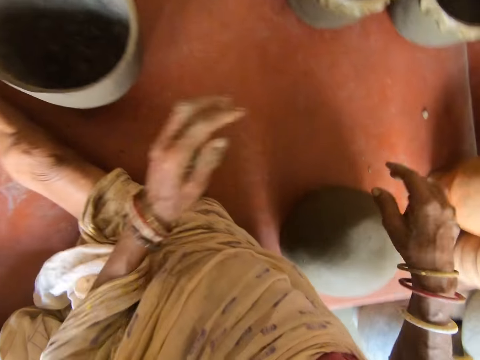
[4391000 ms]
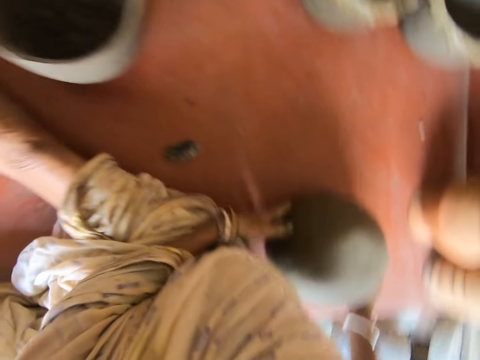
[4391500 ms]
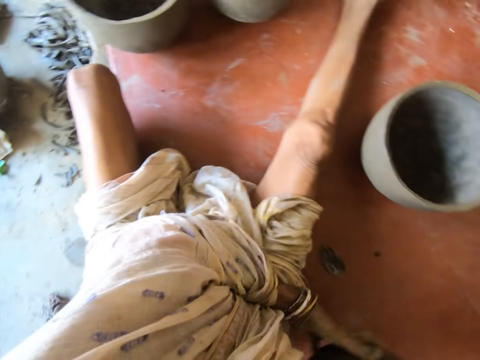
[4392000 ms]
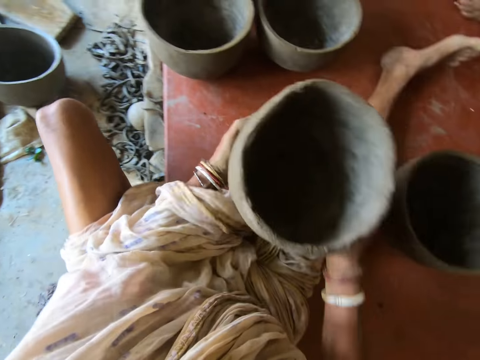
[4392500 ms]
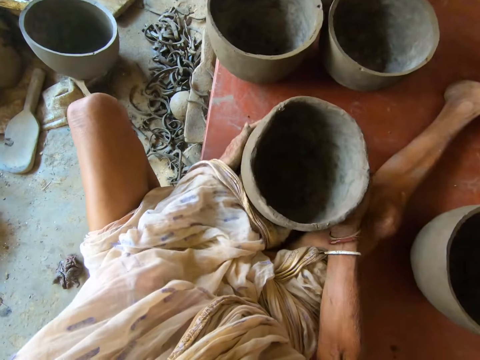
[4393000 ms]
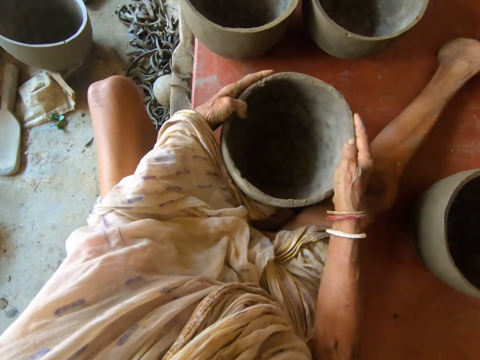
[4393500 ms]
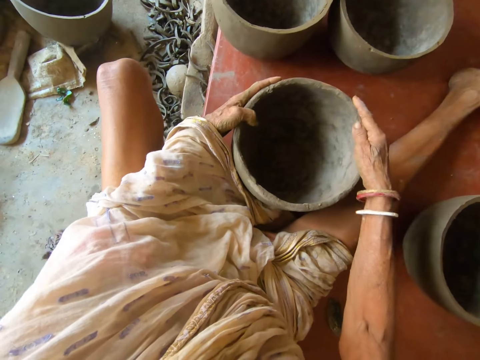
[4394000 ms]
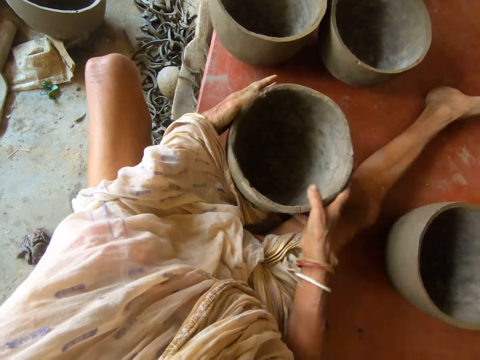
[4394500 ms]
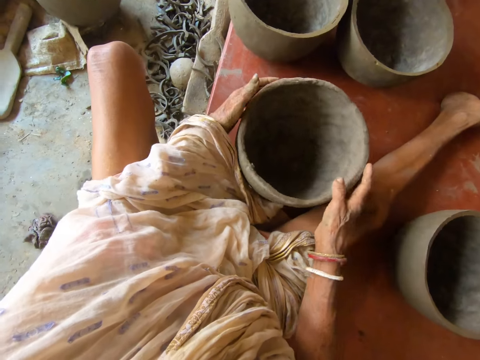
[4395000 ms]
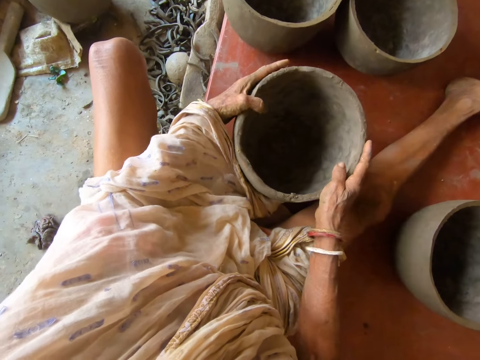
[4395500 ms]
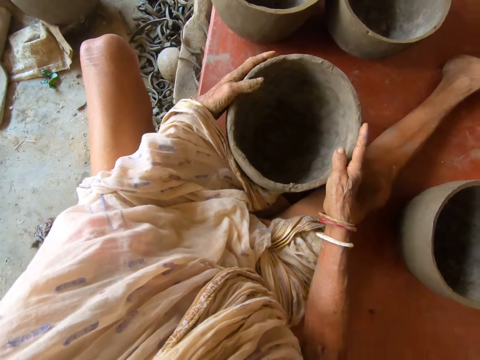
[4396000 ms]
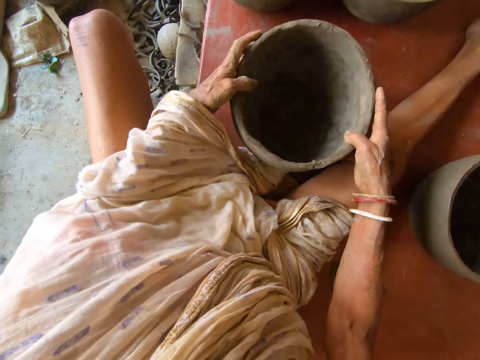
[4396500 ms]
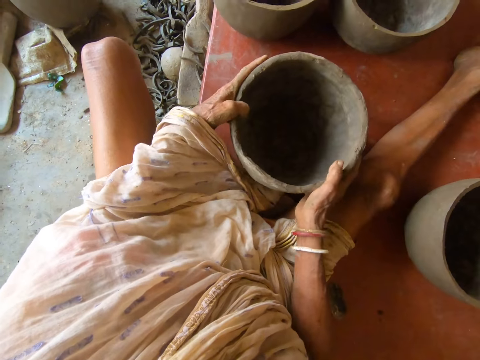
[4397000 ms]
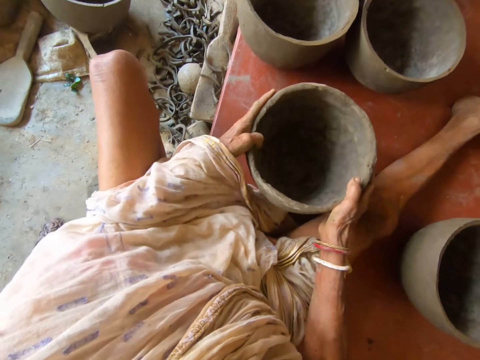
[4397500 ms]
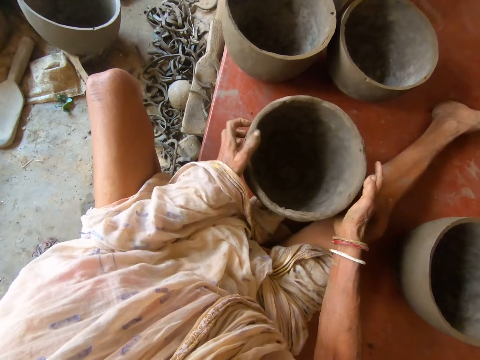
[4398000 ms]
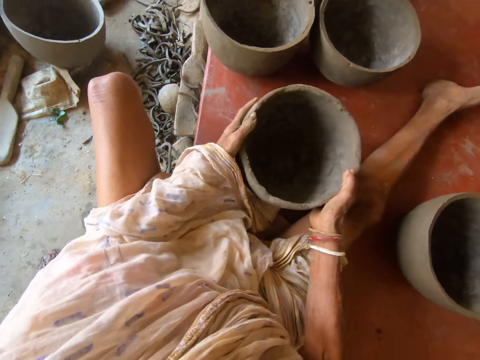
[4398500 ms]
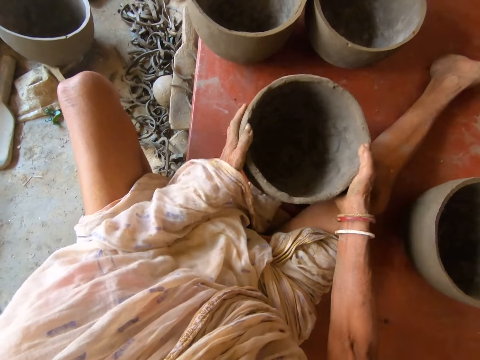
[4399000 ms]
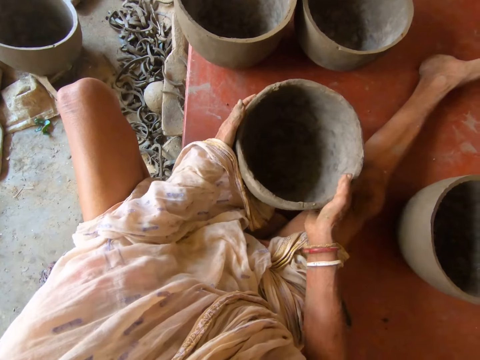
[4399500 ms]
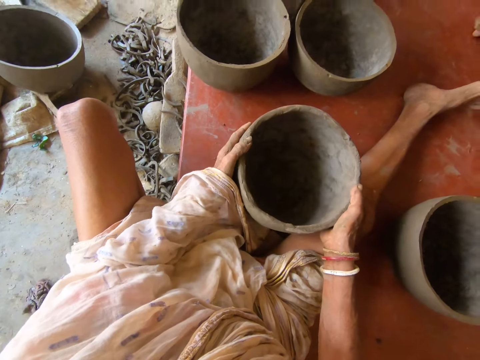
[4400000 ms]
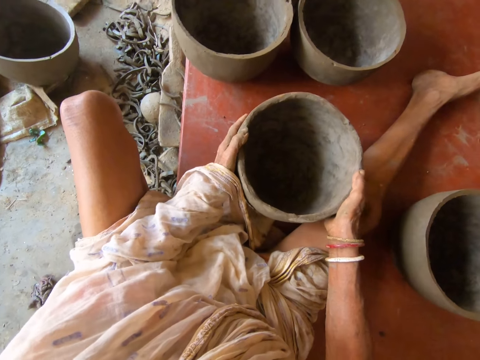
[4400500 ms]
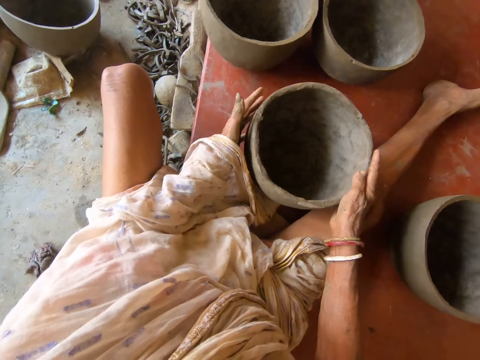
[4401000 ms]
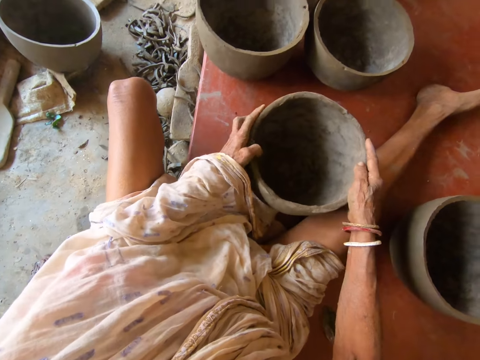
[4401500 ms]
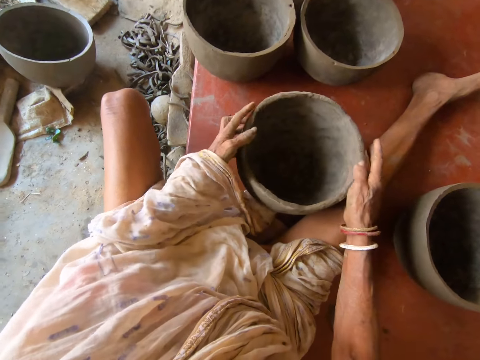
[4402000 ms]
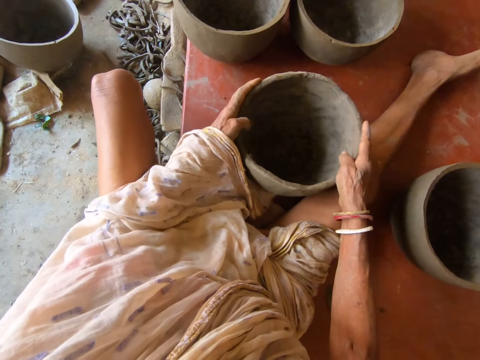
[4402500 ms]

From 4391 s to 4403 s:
The camera wearer picks up a pottery from the floor with her hands. She drops the pottery in her hands on the floor. She touches the pottery with her hands. She models the clay bowl. She turns the pottery on the floor with her hands. She hits the pottery in her hands on the floor.

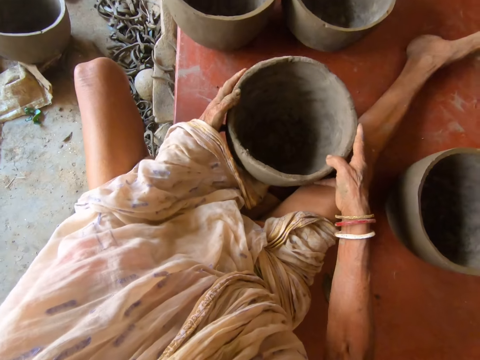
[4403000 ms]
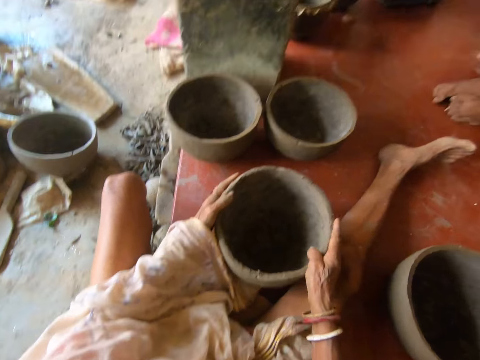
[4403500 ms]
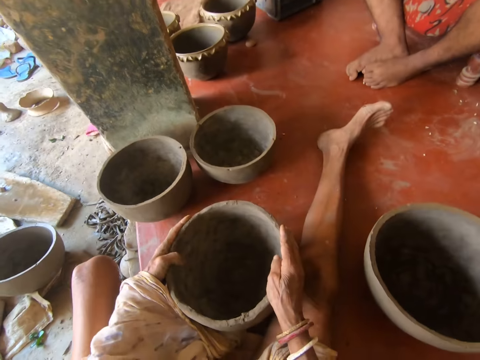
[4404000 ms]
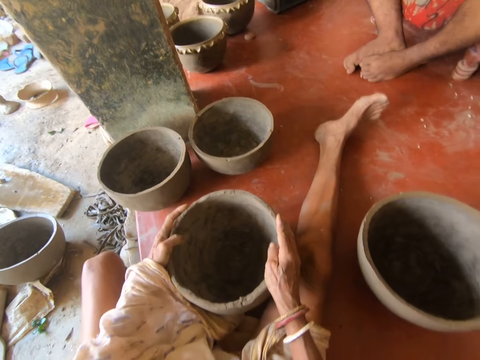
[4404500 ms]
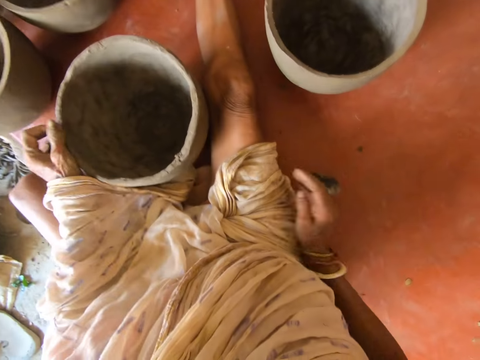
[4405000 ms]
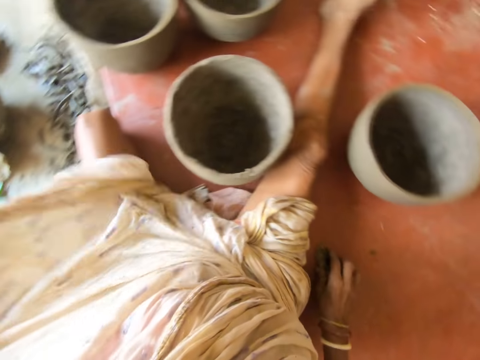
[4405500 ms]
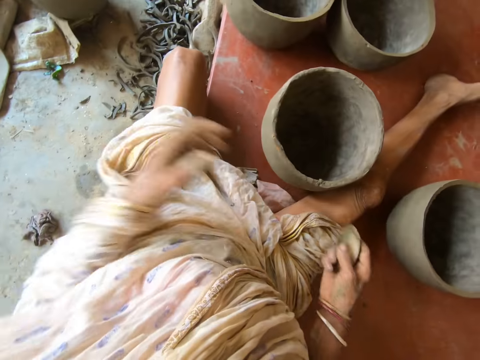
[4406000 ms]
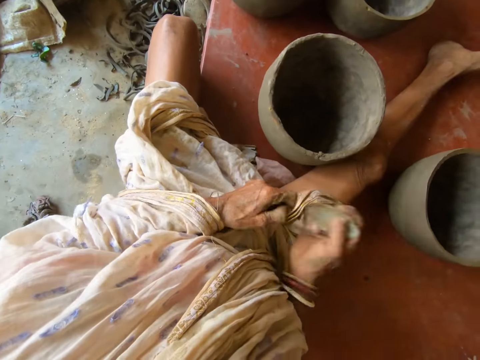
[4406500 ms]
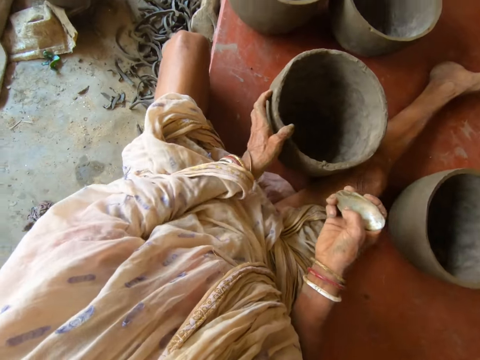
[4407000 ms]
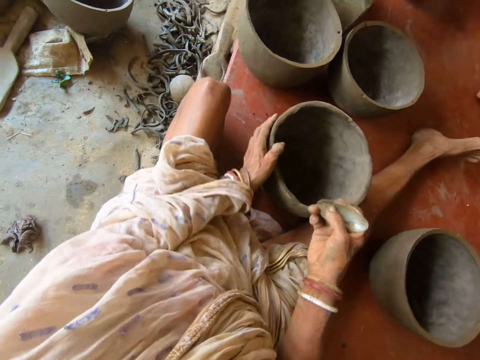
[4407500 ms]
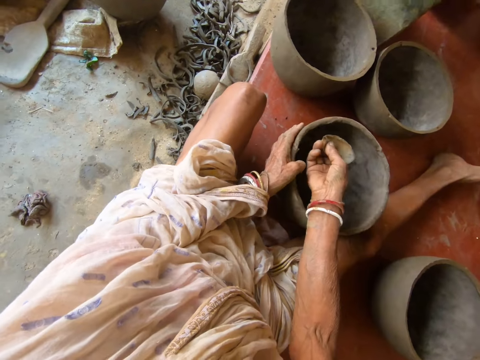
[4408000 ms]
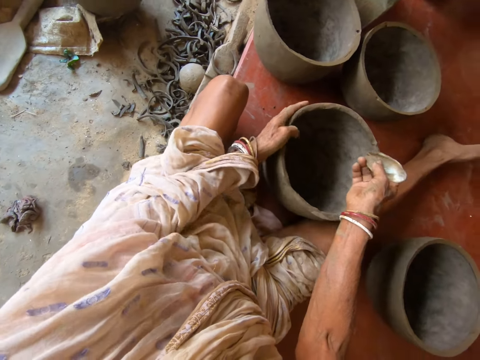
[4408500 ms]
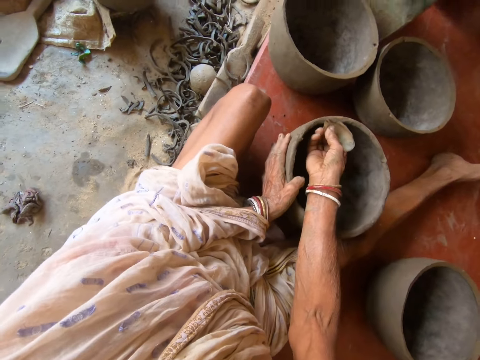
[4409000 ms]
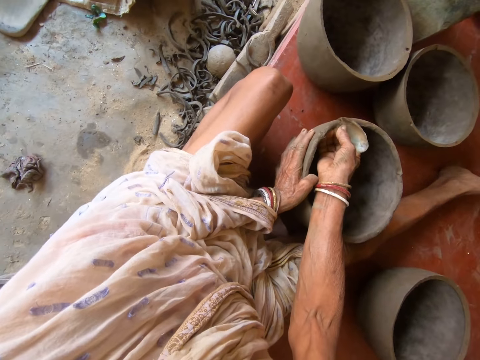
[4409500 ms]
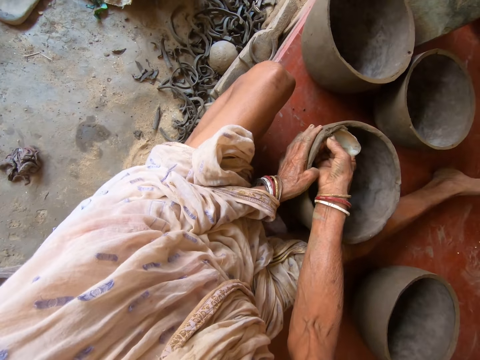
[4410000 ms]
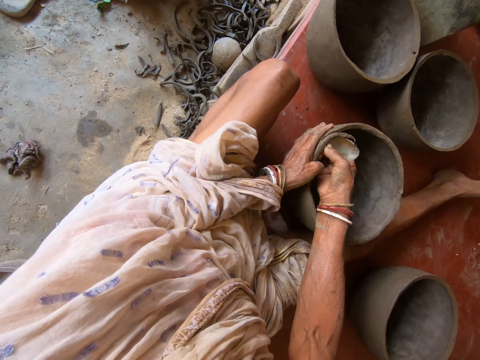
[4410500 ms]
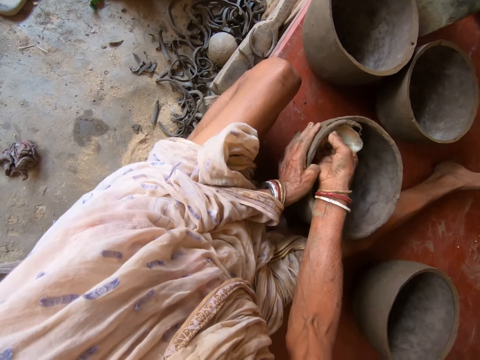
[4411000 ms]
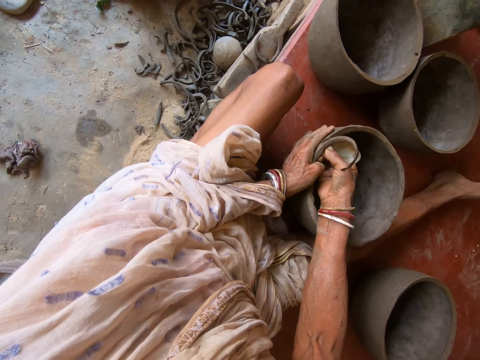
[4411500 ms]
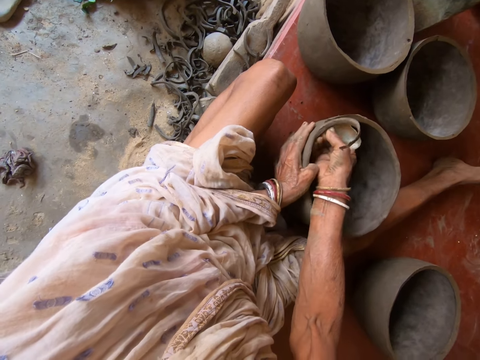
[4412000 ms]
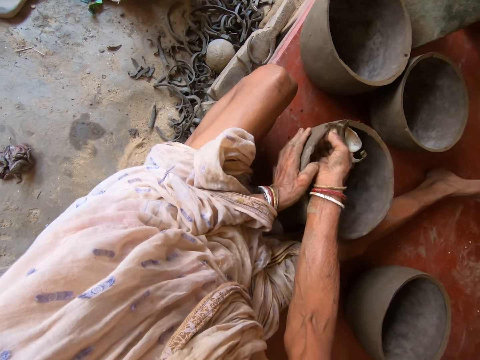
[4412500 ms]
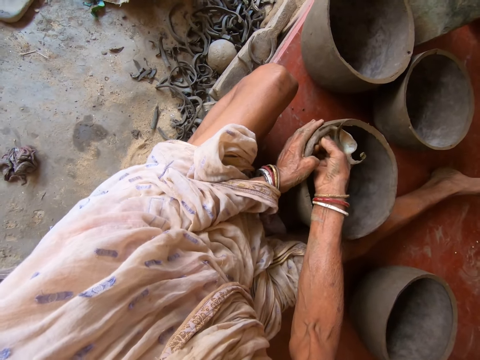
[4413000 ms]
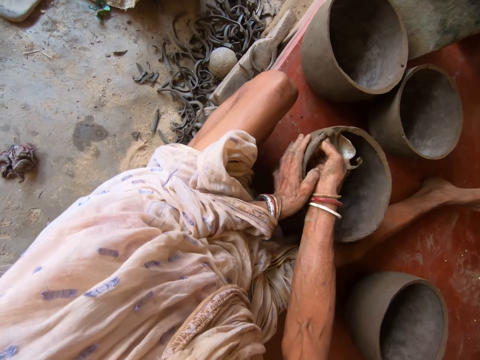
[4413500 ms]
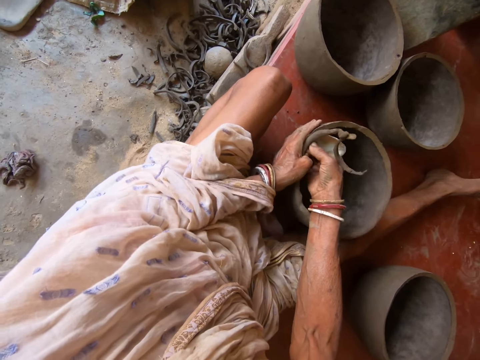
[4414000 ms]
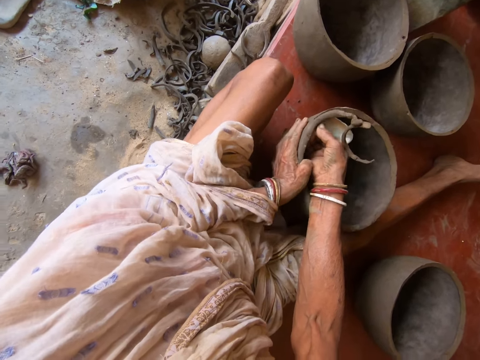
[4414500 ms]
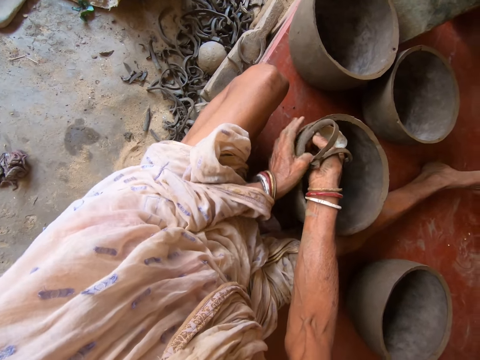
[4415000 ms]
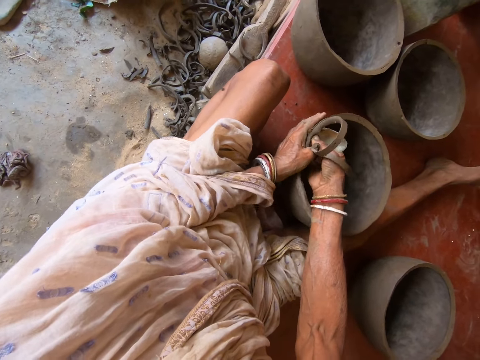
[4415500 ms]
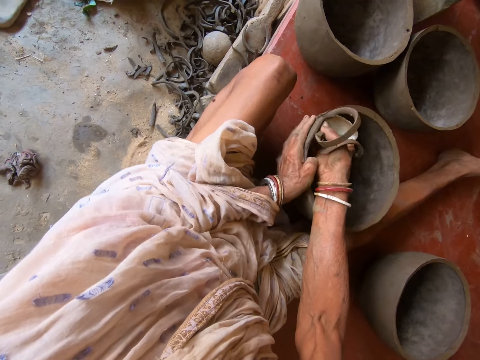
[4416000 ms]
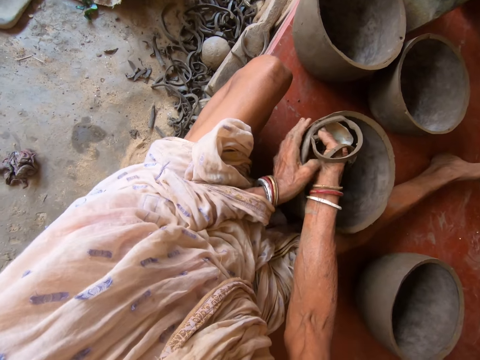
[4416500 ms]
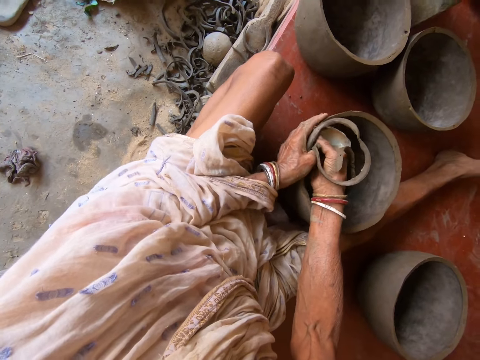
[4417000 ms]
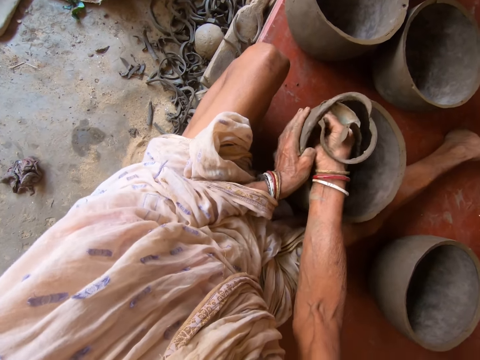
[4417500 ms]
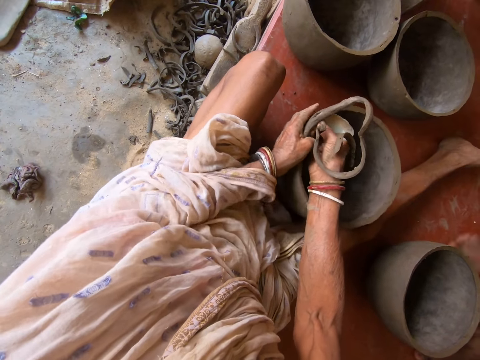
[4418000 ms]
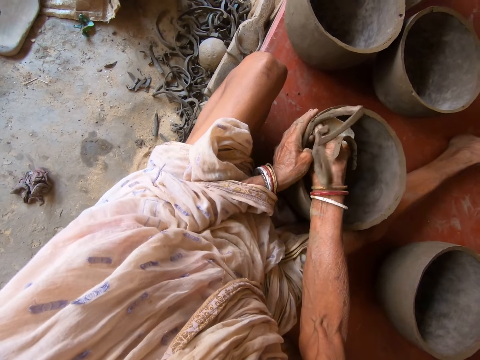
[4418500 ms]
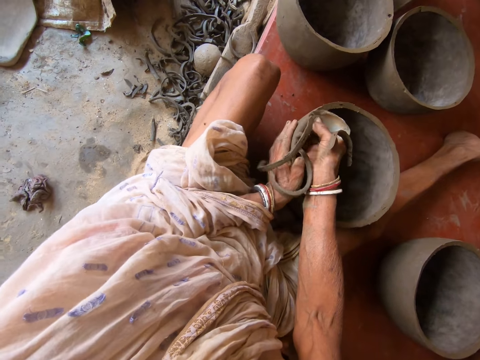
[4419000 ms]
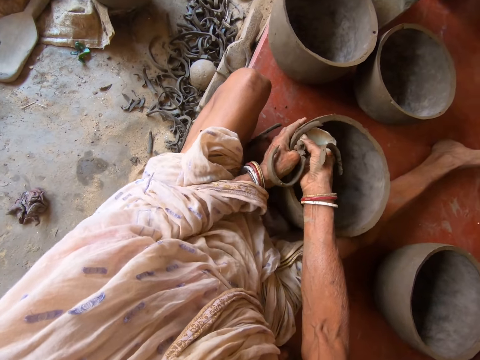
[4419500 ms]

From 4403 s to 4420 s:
The camera wearer picks up the scraper from the floor with her right hand. She holds the pottery with her hands. She holds the pottery with her right hand. She adjusts the pottery with her left hand. She scrapes the pottery with the scraper in her right hand. She cuts the bowl with a scraper blade.
